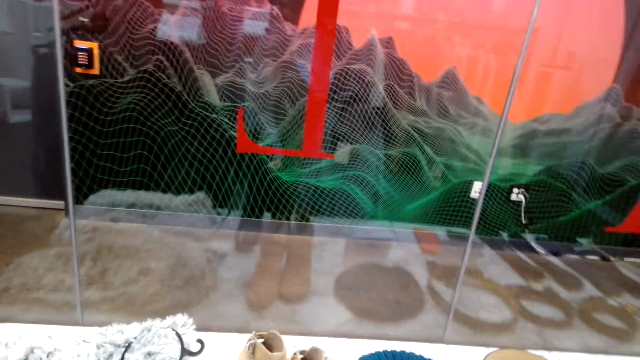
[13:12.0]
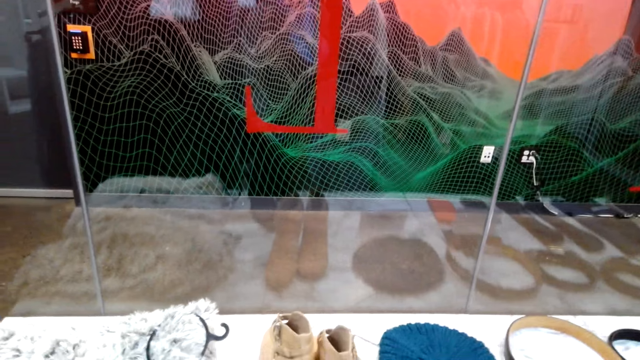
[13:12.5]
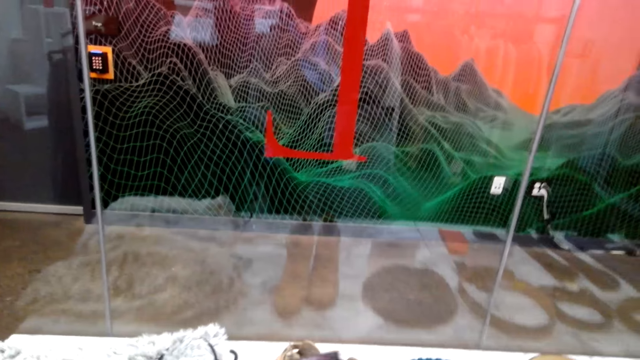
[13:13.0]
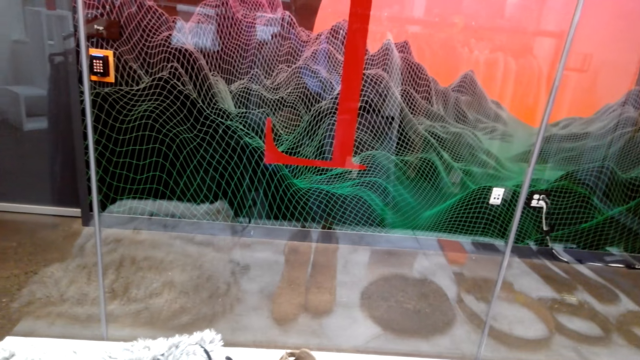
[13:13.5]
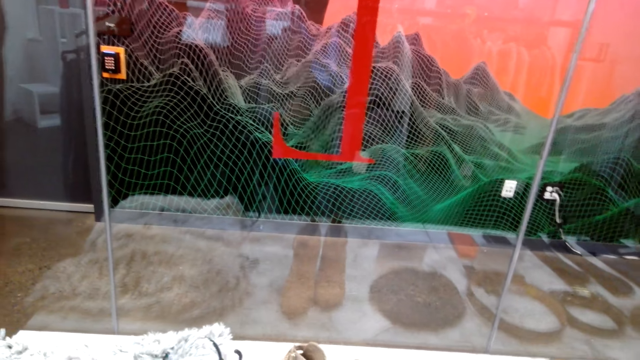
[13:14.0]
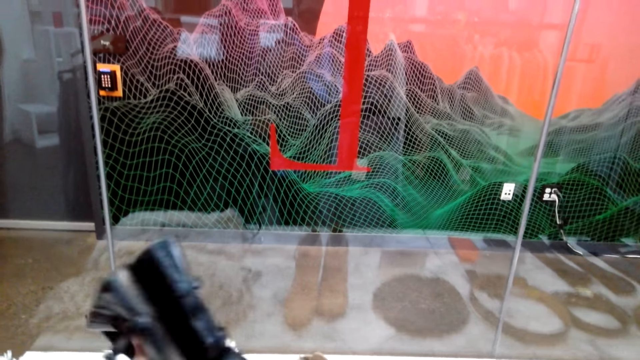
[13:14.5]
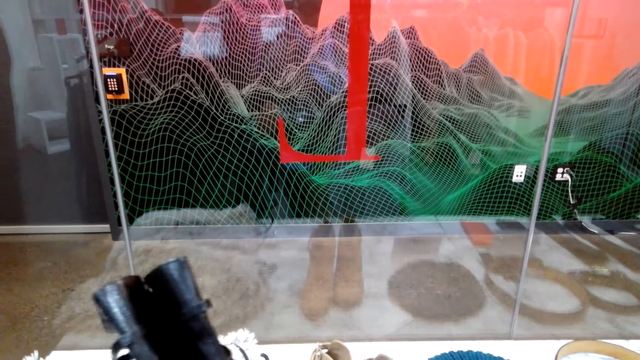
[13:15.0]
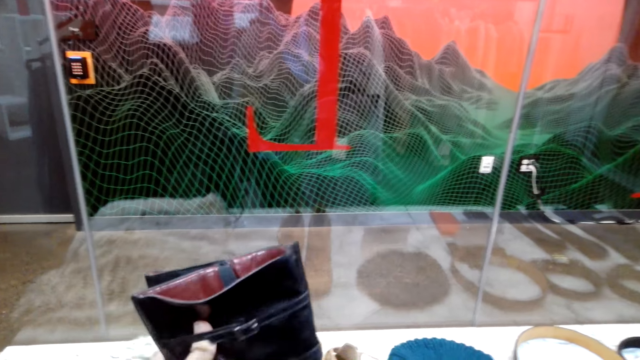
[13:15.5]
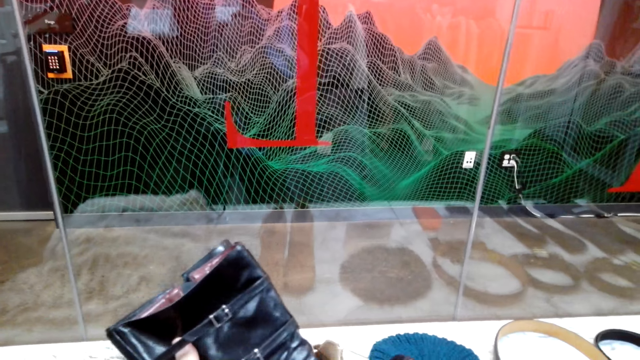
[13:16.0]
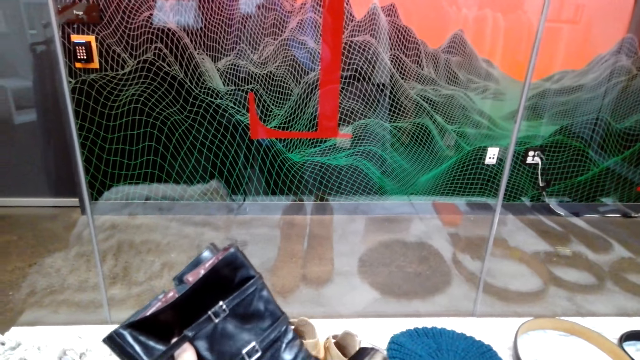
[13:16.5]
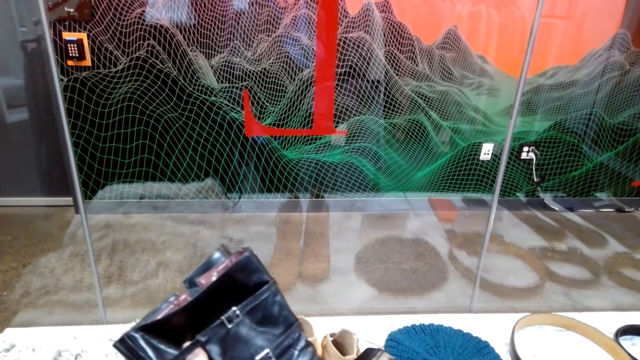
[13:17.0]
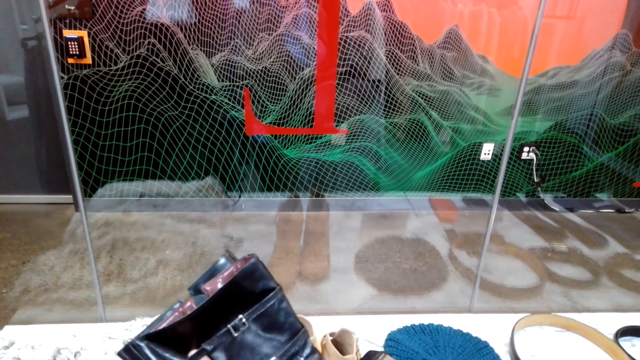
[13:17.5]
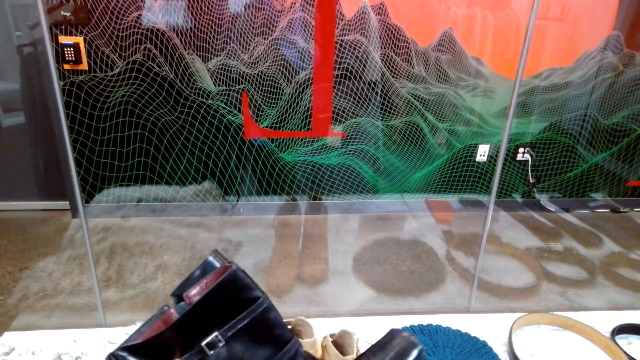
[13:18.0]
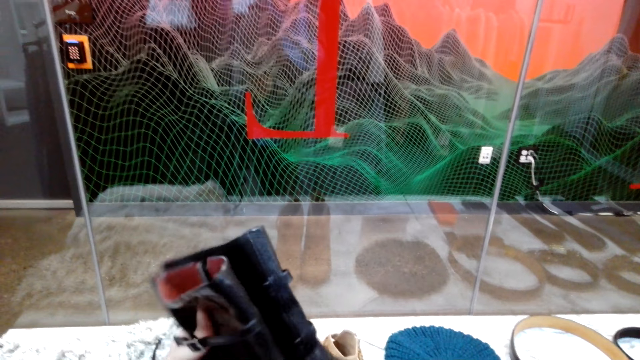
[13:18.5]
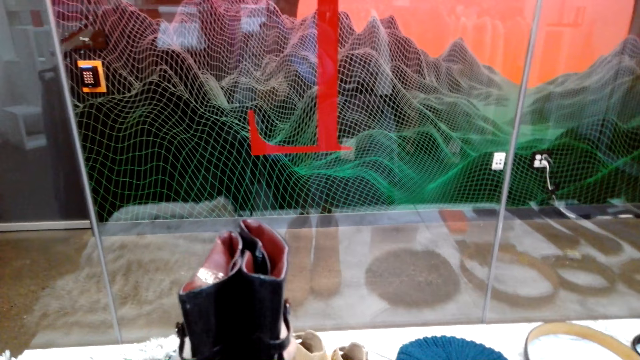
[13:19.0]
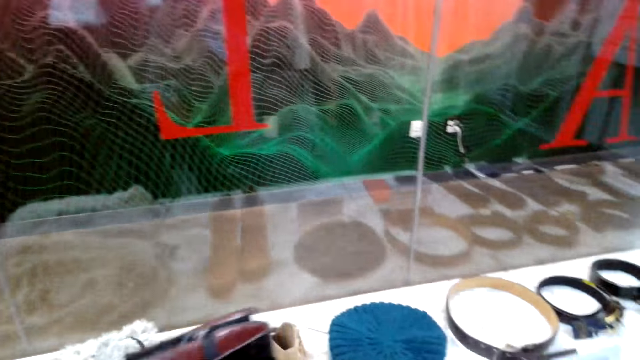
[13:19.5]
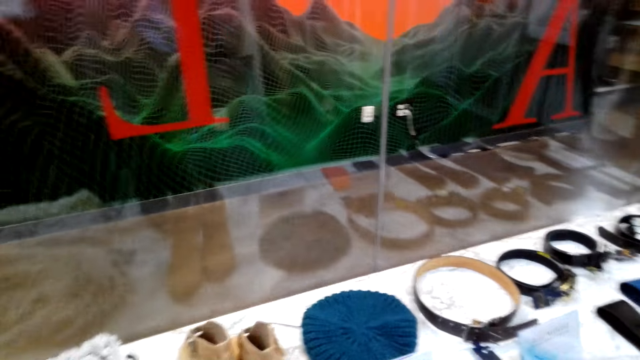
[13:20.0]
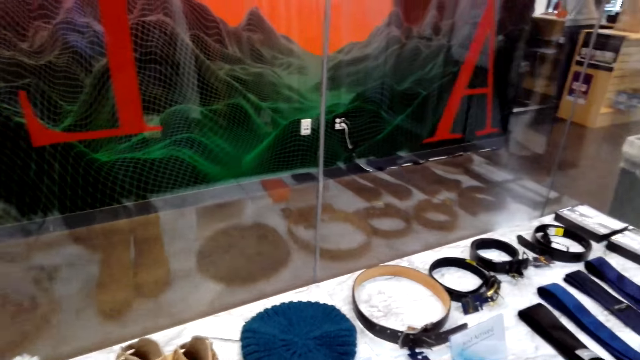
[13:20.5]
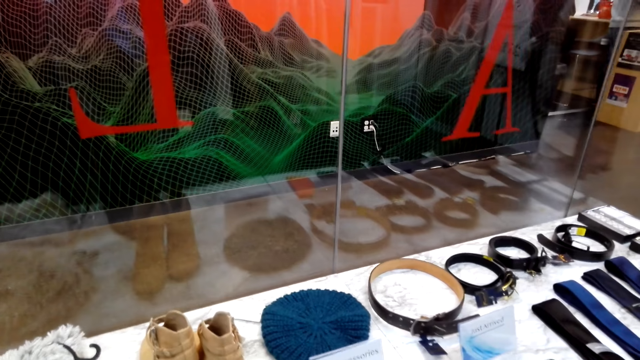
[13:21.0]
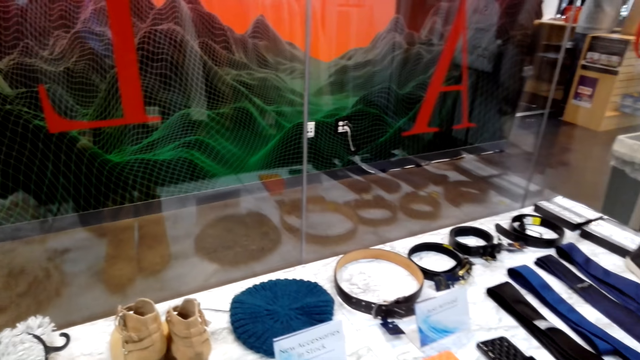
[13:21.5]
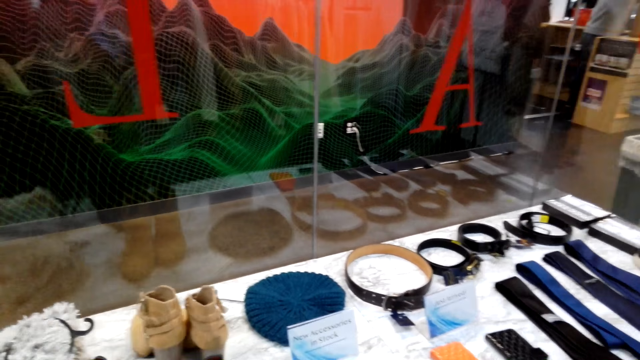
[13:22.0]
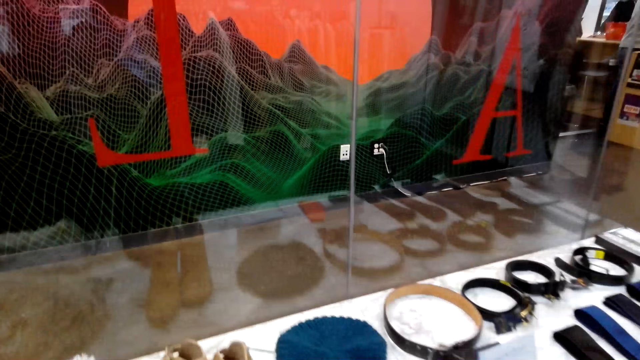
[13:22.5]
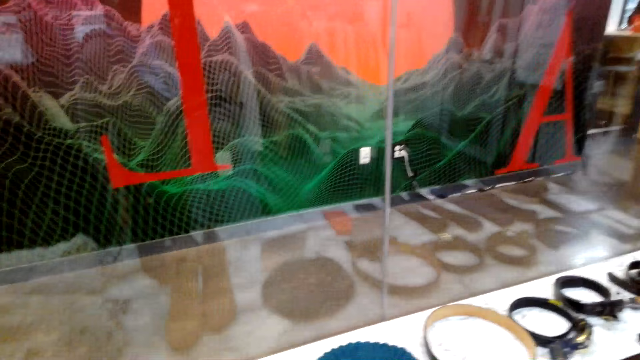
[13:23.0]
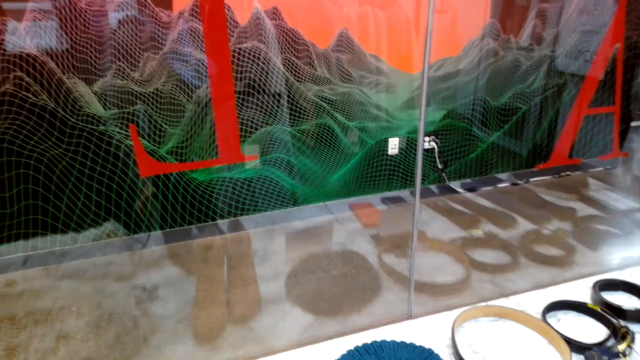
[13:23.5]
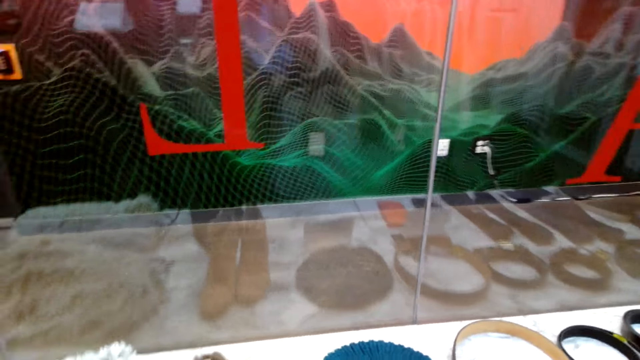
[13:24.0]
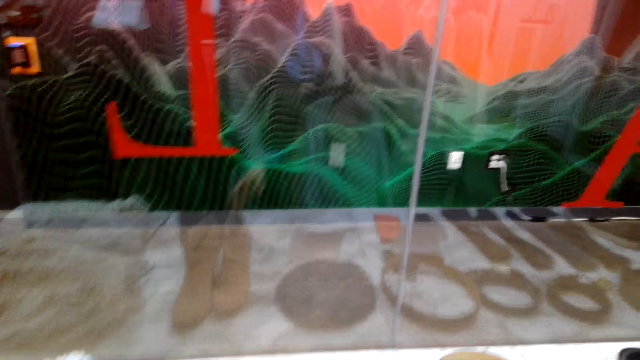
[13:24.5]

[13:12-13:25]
The camera wearer takes the boots. They look at the boots. They move around the shop and put down the boots.

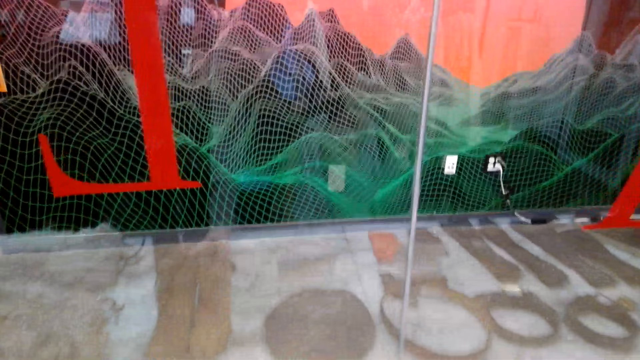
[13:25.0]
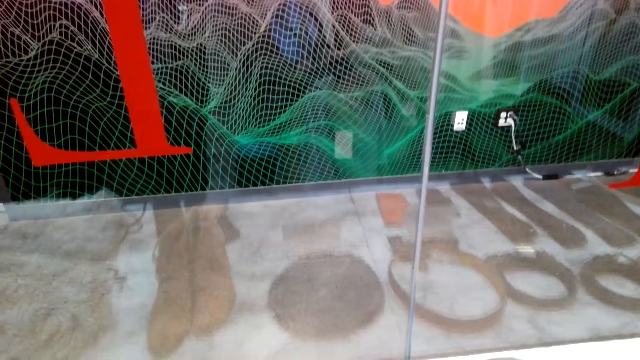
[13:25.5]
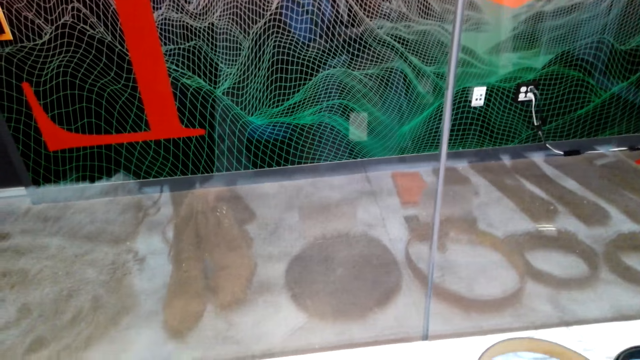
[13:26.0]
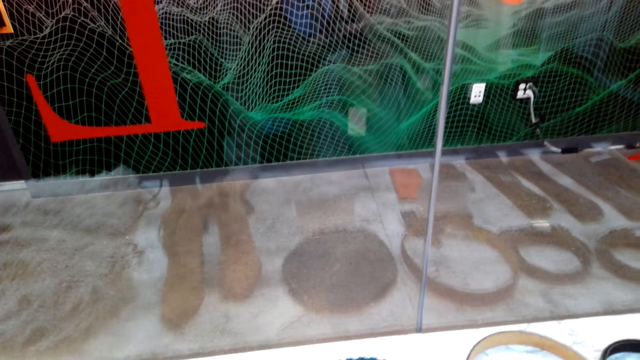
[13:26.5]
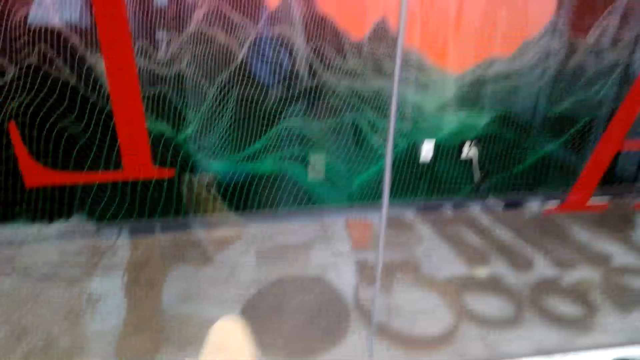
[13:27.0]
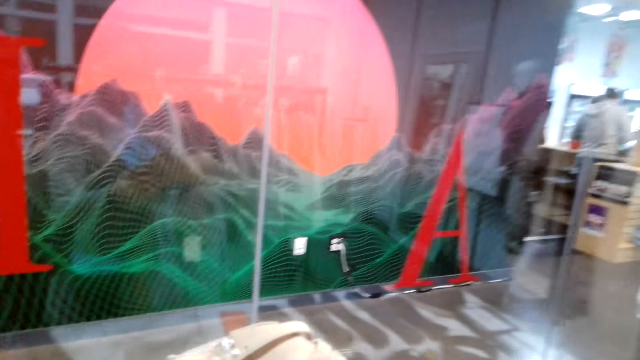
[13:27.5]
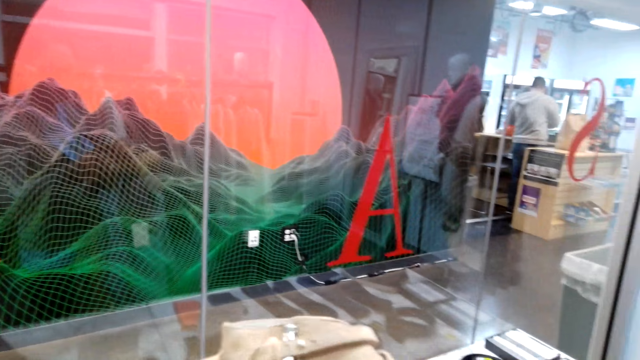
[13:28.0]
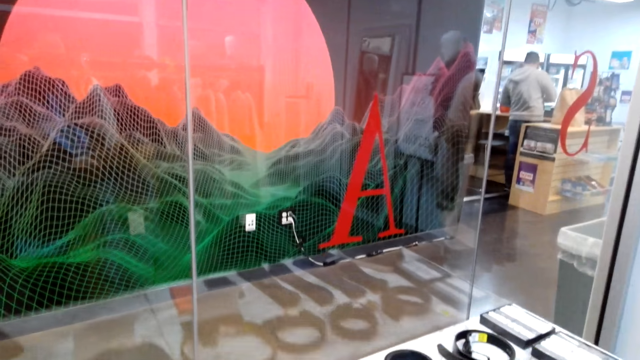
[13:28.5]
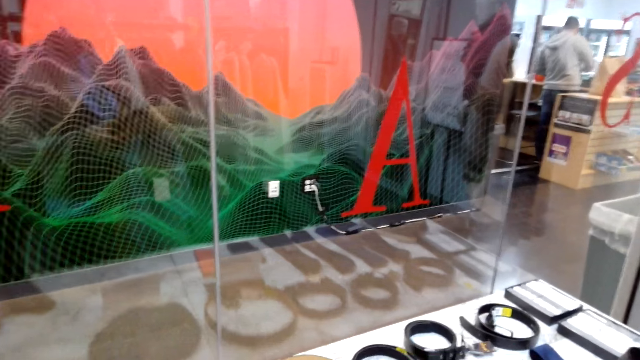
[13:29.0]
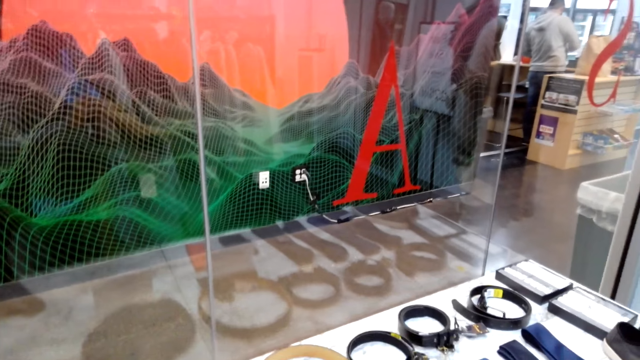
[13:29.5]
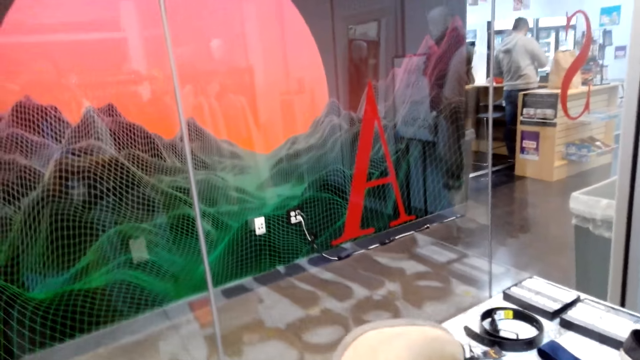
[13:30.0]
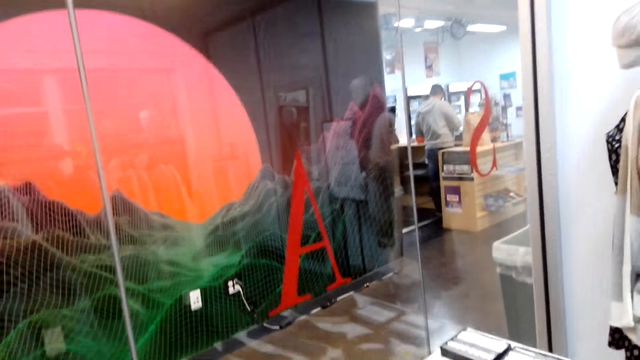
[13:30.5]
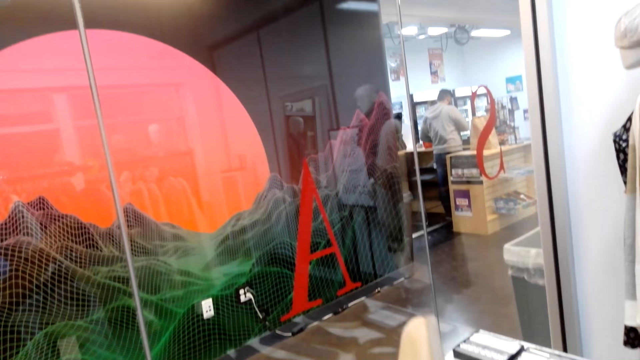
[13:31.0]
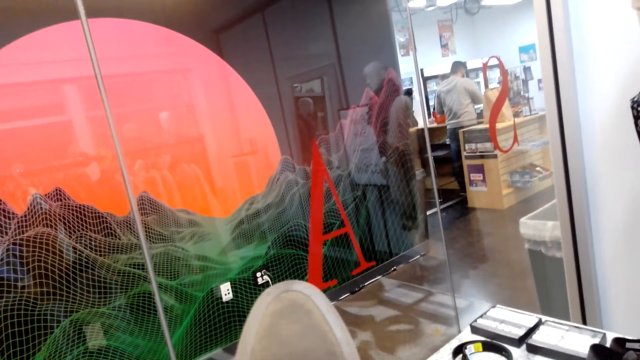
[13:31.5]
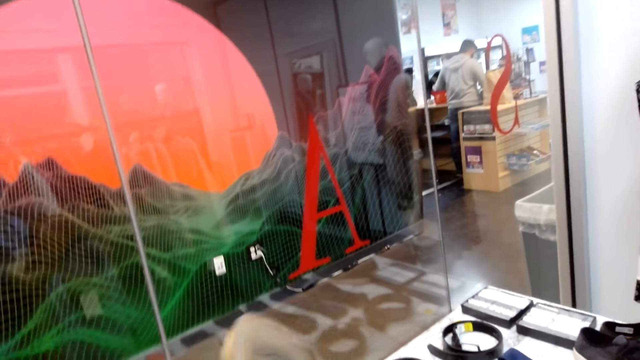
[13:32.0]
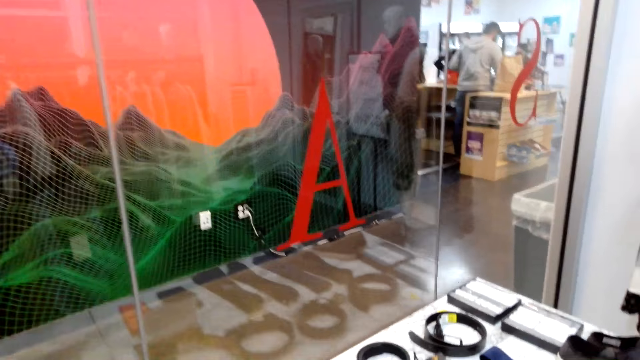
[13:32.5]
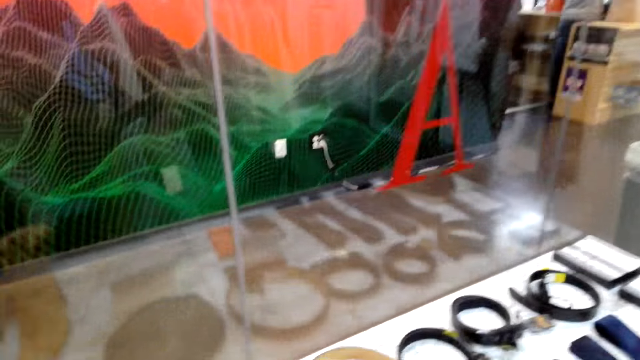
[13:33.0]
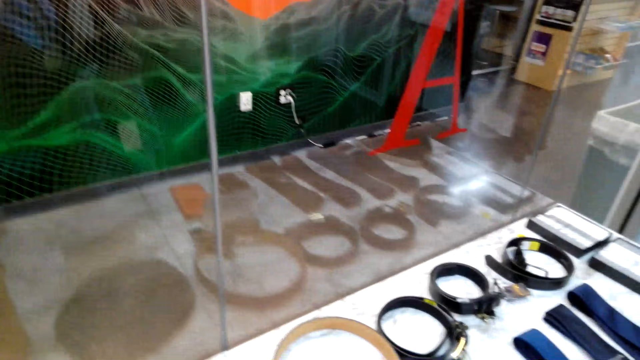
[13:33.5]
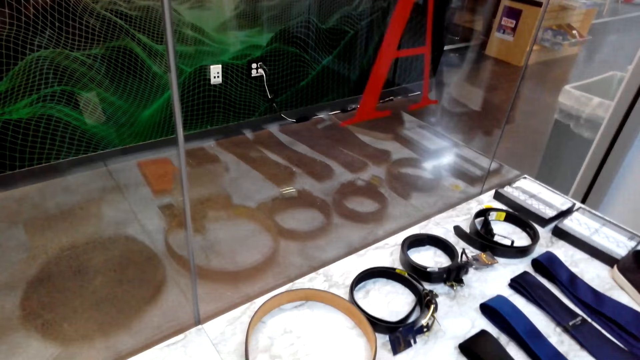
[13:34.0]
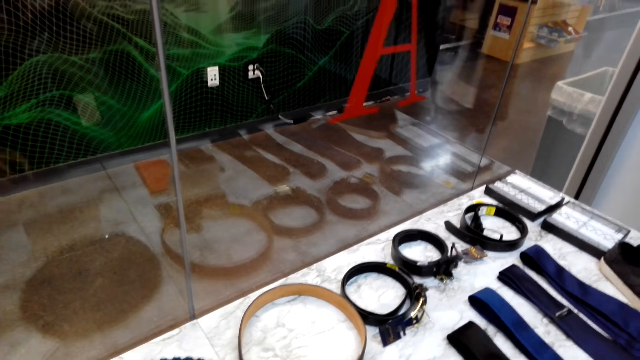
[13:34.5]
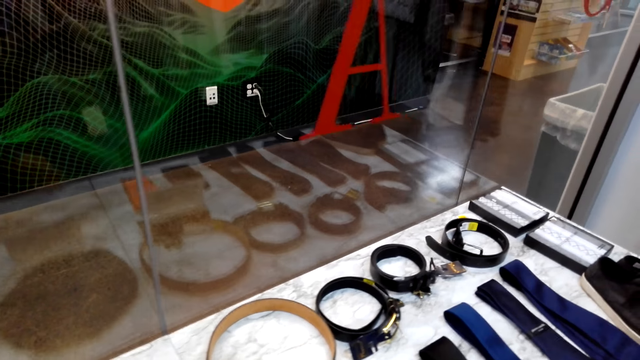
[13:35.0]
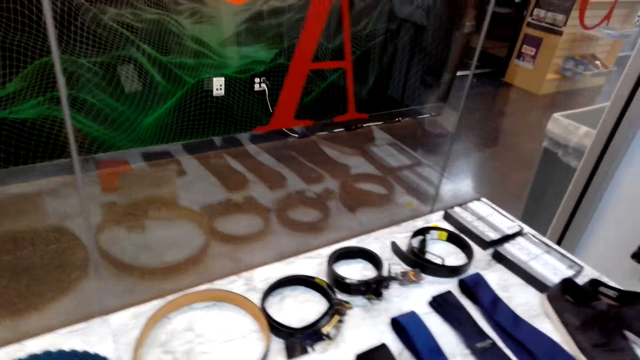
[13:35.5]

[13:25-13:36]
The camera wearer takes the boots. They look at the boots. They move around the shop and put down the boot.
